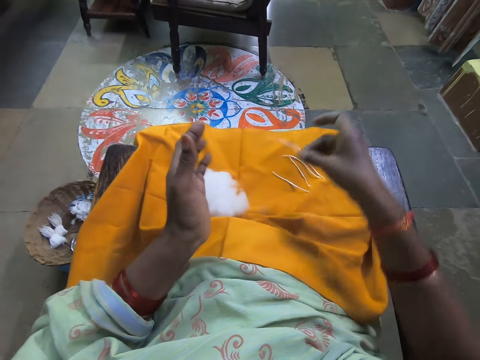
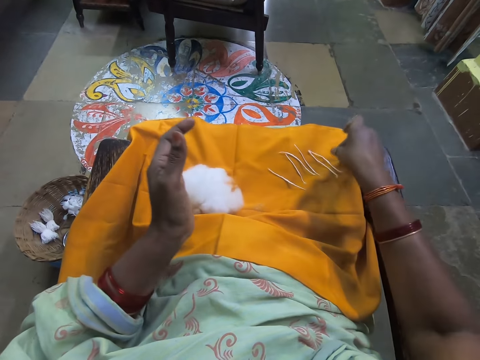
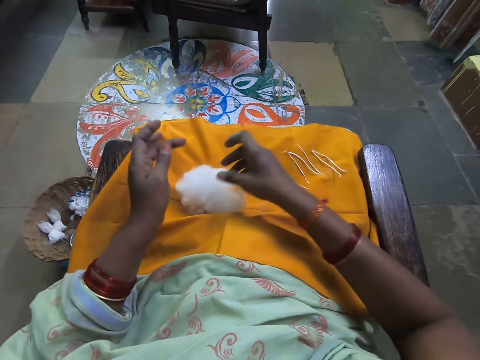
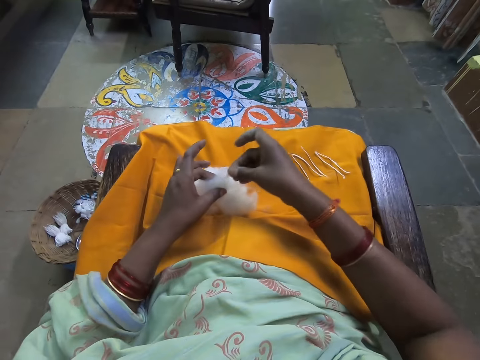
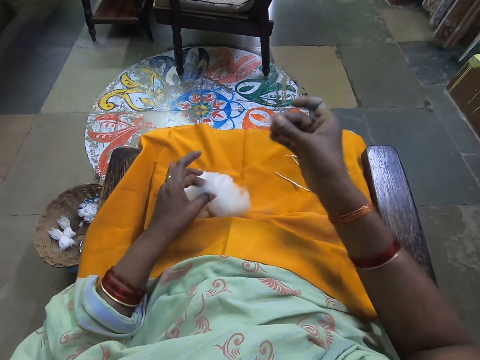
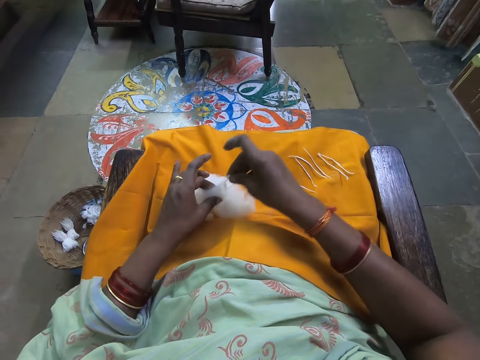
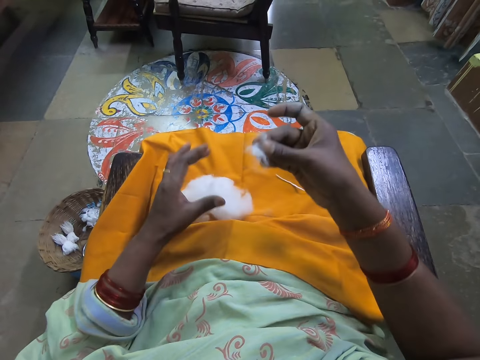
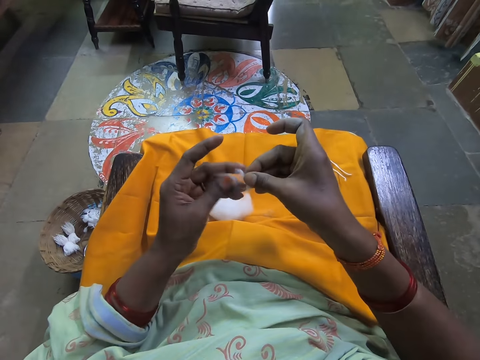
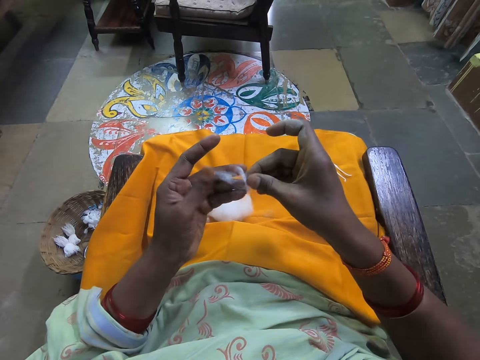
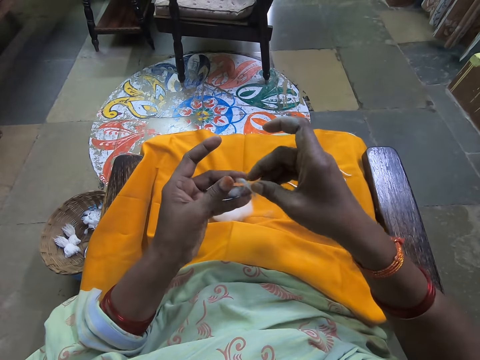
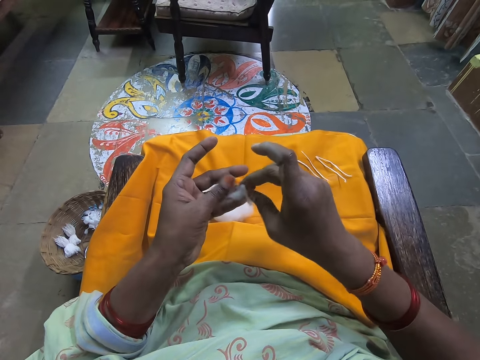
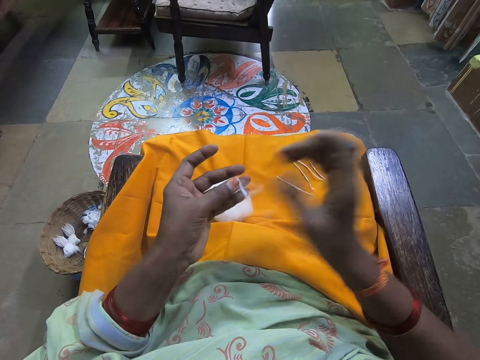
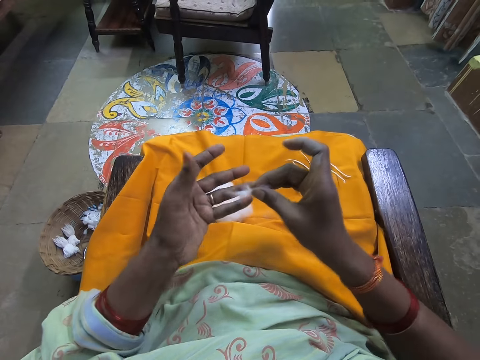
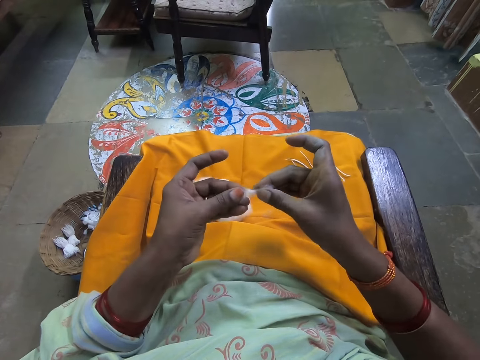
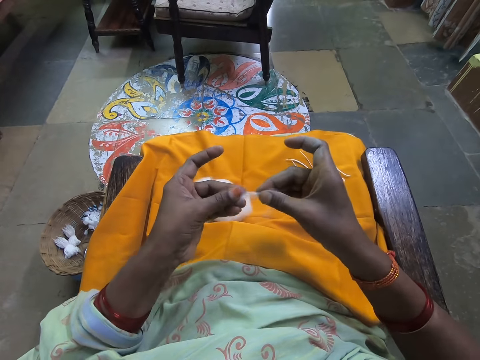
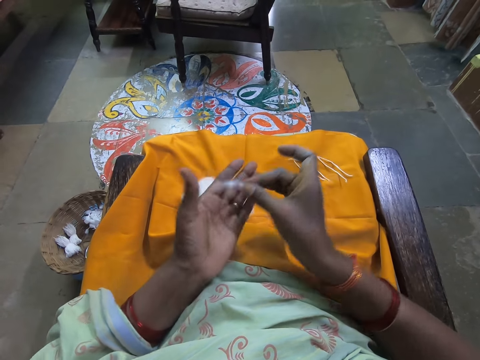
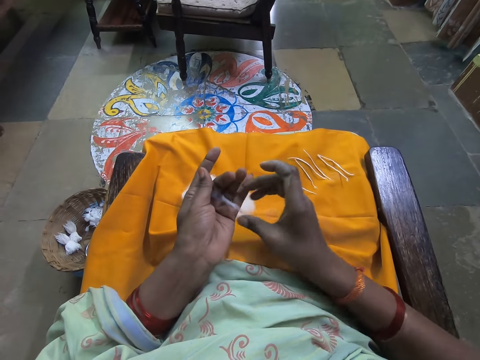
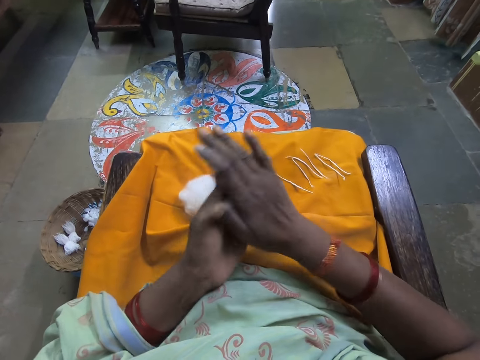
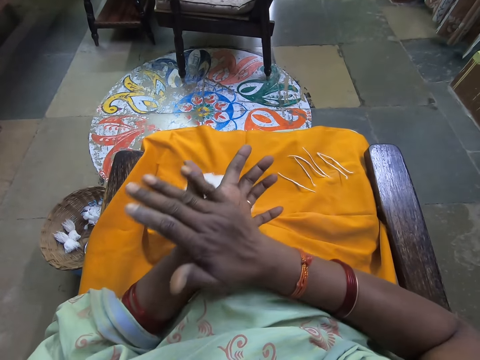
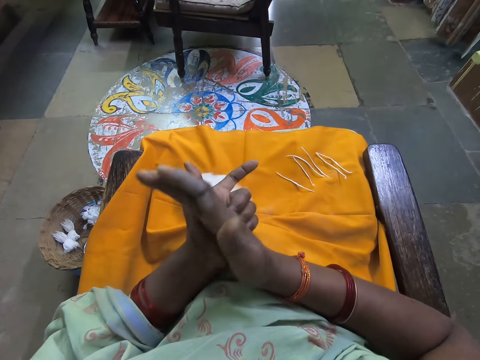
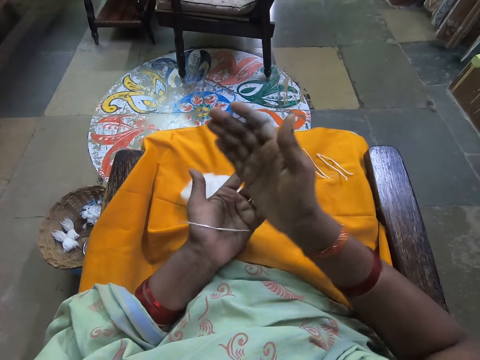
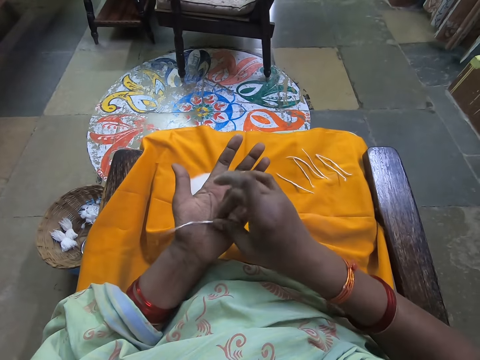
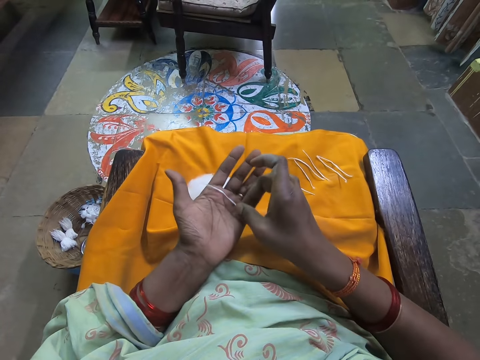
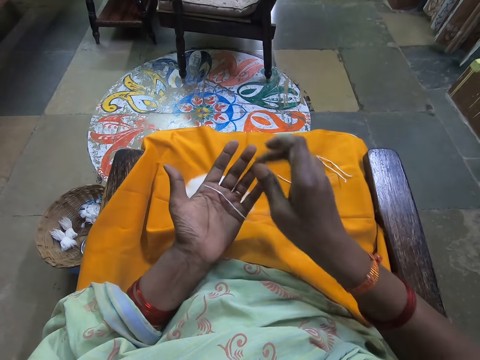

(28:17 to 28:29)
The camera wearer drops the folded cotton wool on the yellow cloth. She cuts cotton wool from a bundle of cotton wool on the yellow cloth on her laps. She scoops cotton. She stretches the cotton wool in her hands. She rolls the cotton in her hands. She folds the cotton wool in her hands.

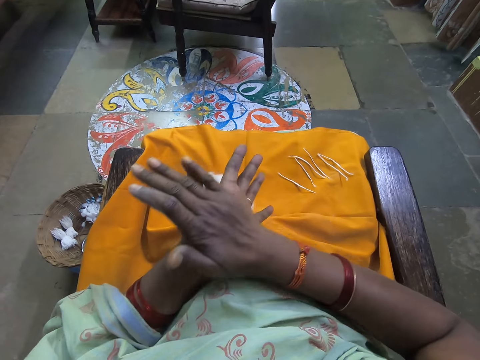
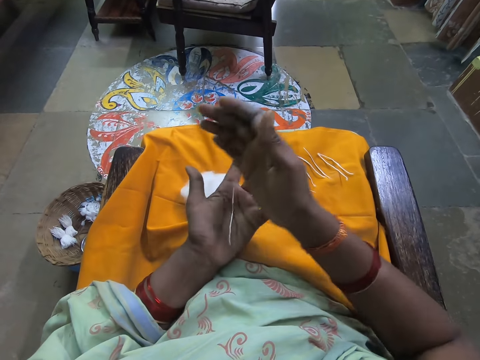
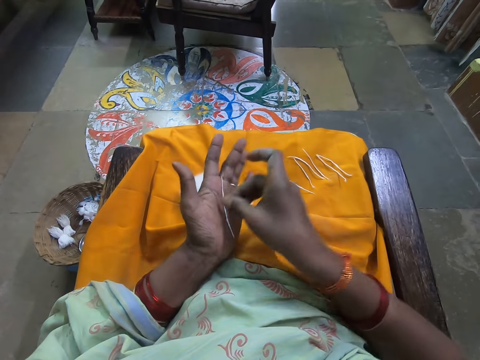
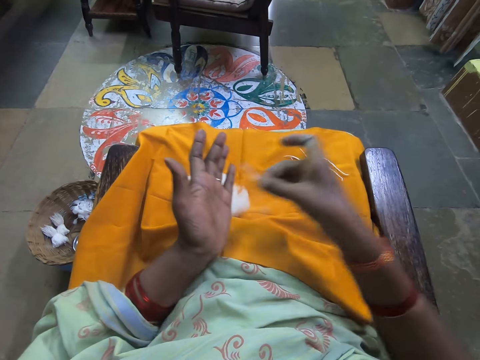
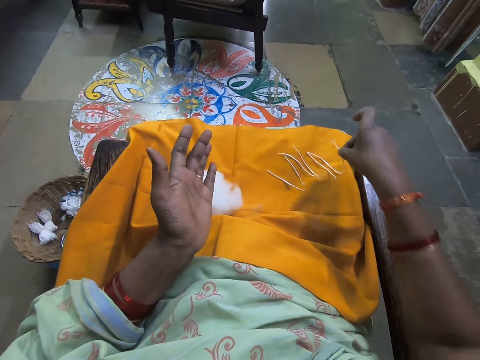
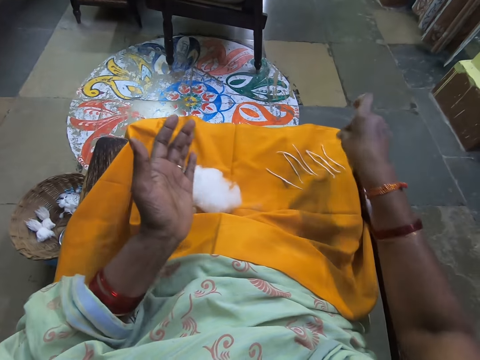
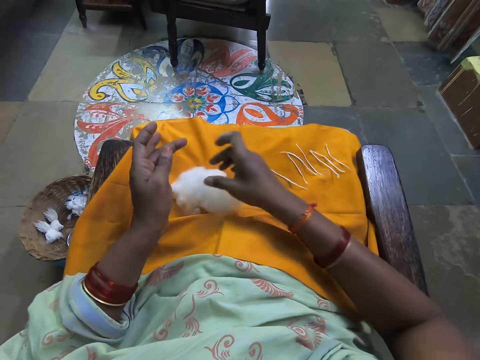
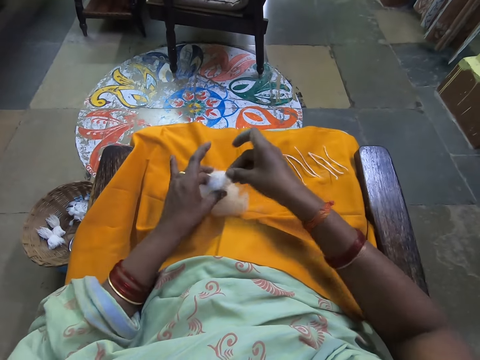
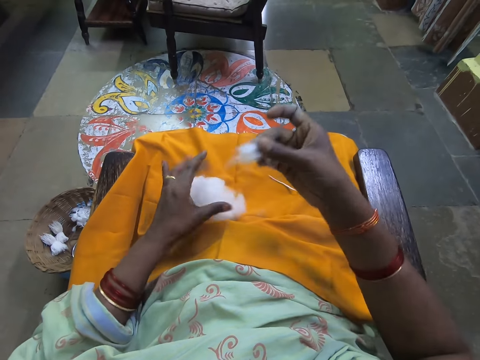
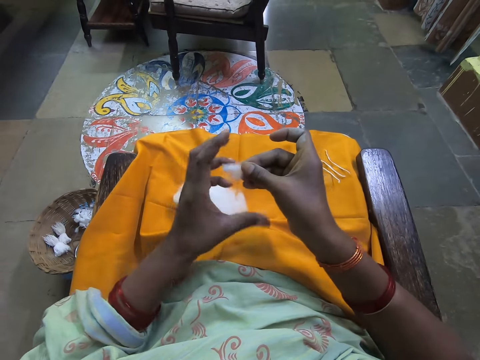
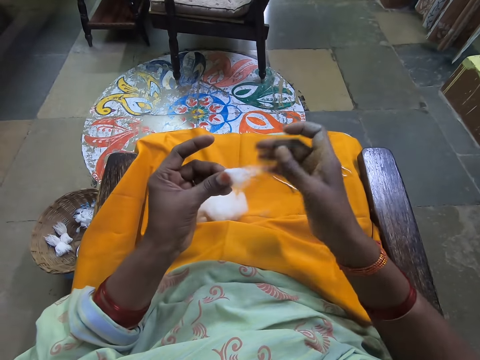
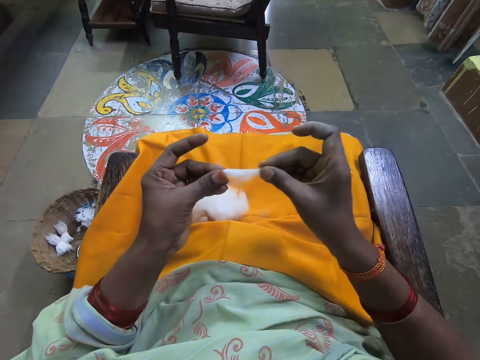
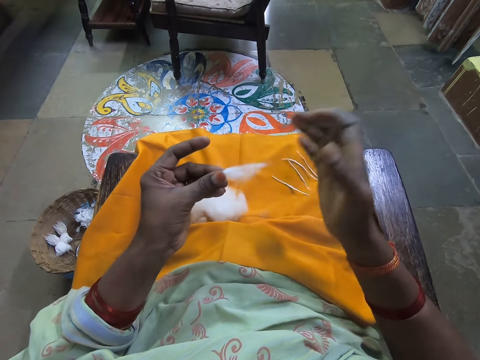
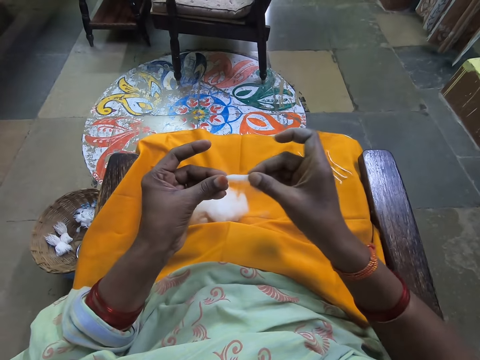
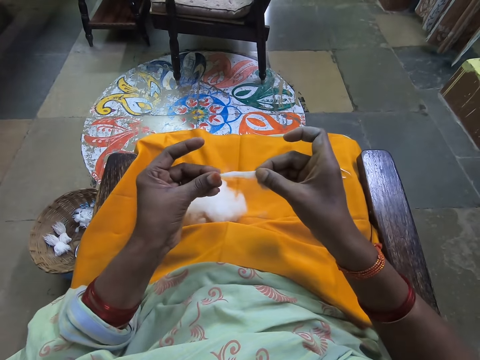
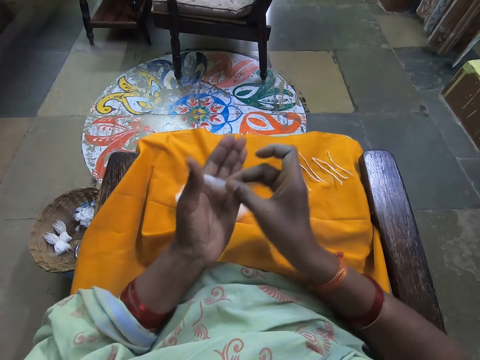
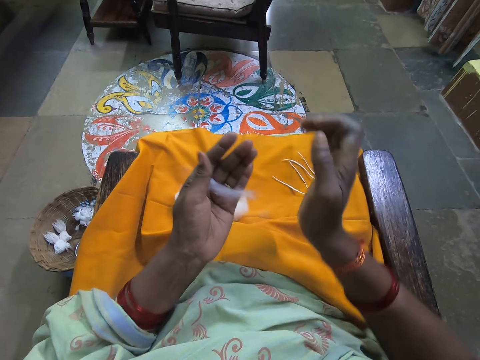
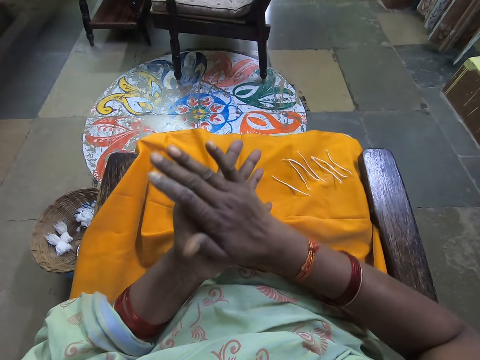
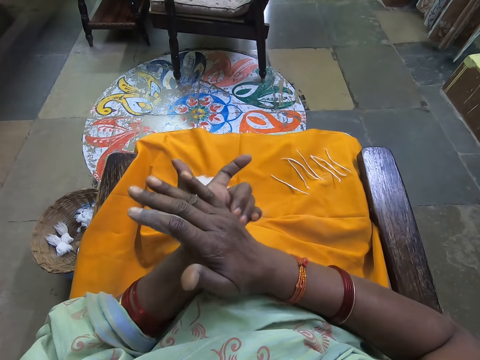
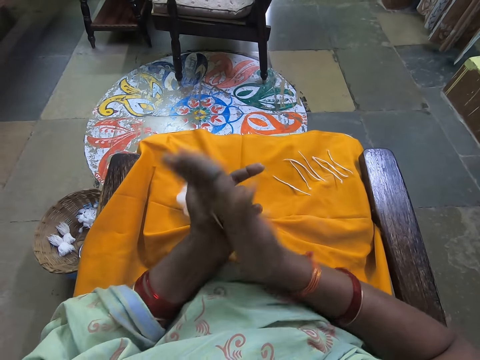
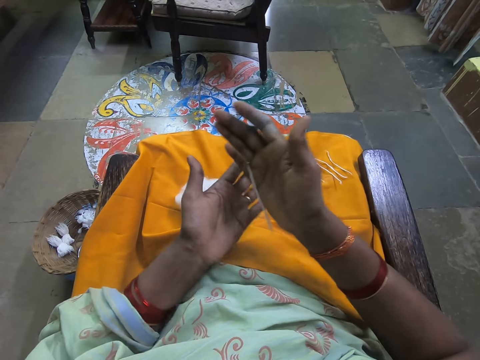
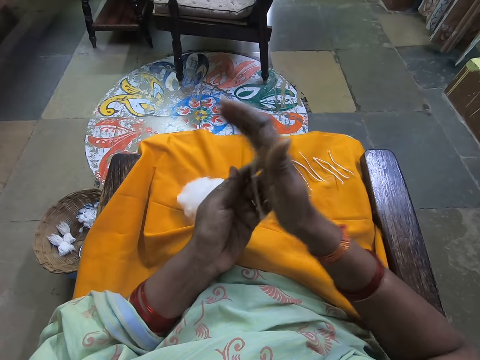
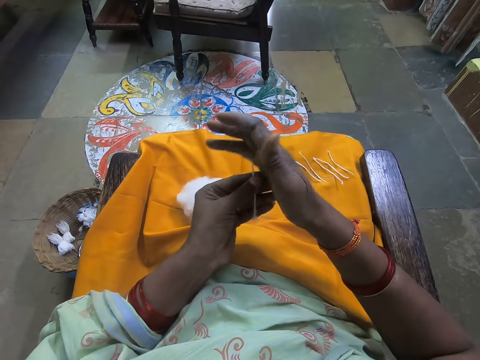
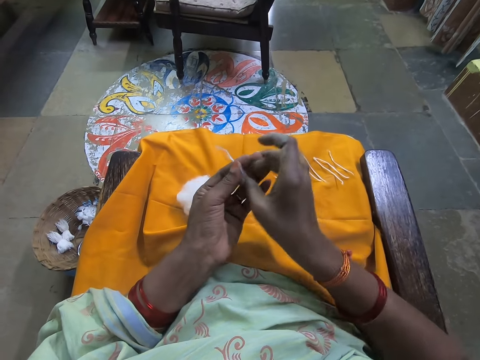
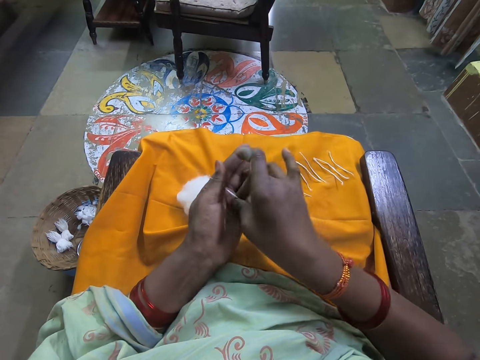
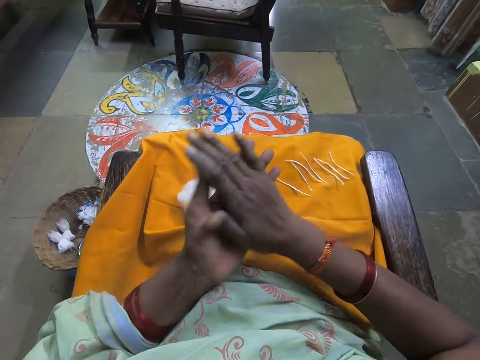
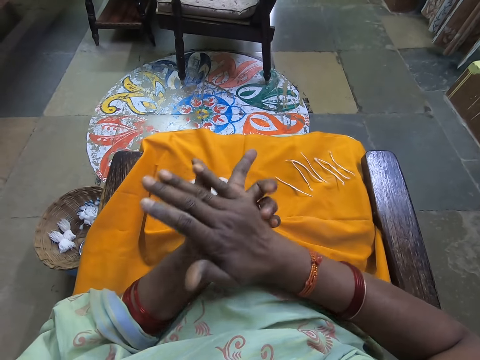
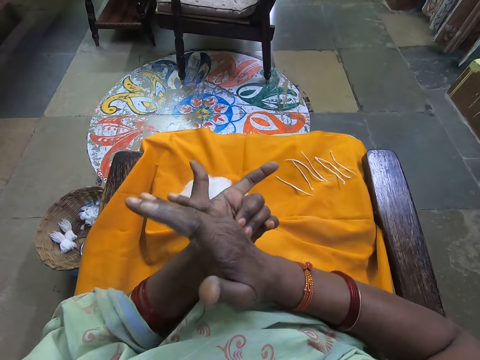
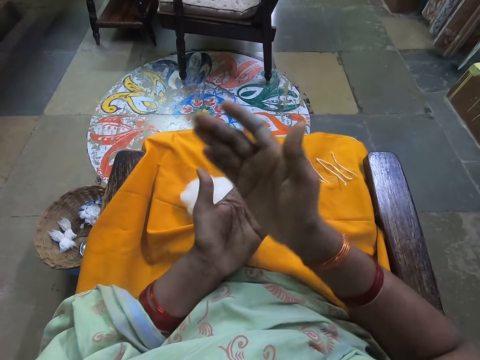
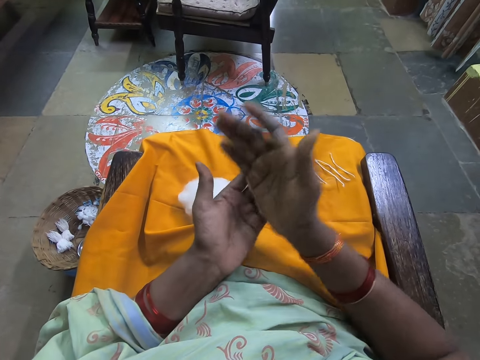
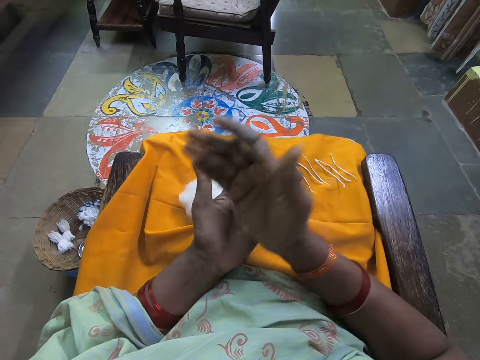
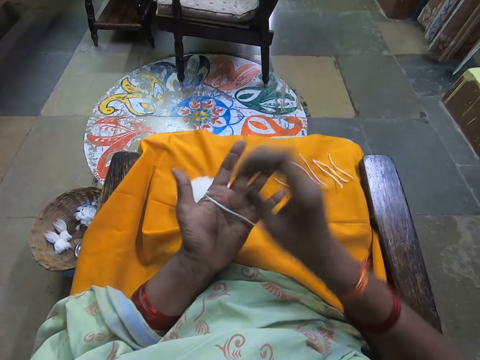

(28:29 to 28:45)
The camera wearer drops the folded cotton wool on the yellow cloth. She scoops cotton. She cuts cotton wool from a bundle of cotton wool on the yellow cloth on her lap. She stretches the cotton wool in her hands. She folds the cotton wool in her hands. She rolls the cotton in her hands.
